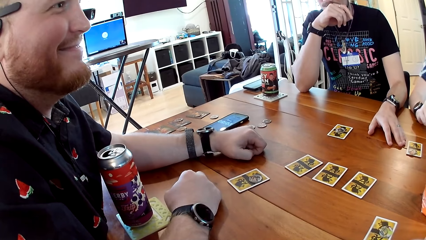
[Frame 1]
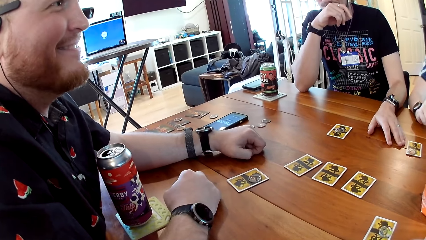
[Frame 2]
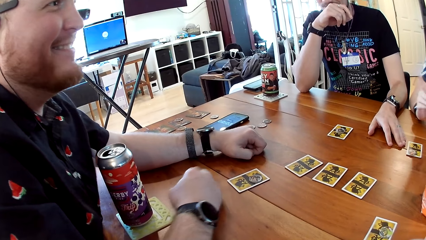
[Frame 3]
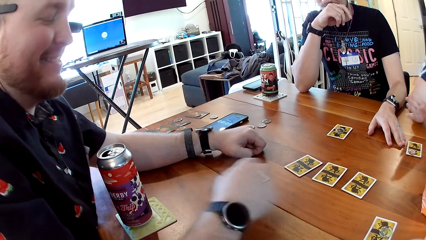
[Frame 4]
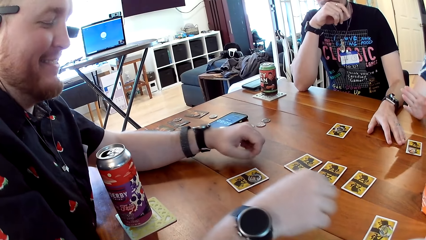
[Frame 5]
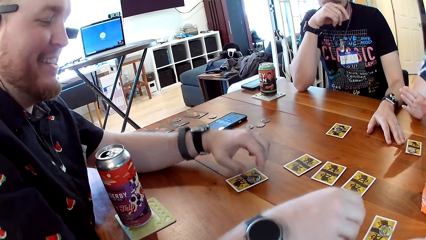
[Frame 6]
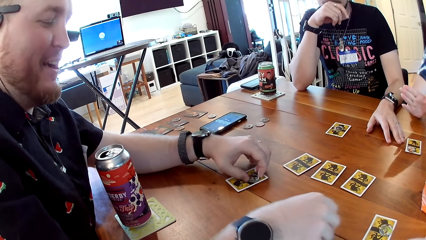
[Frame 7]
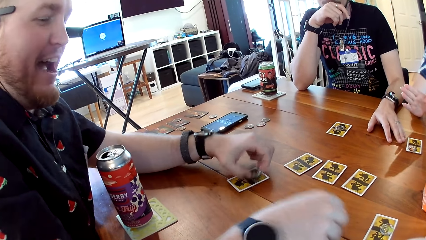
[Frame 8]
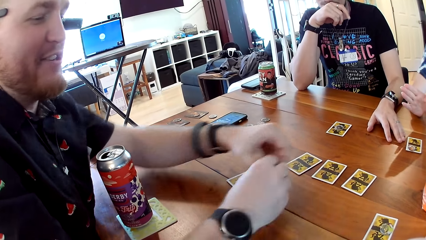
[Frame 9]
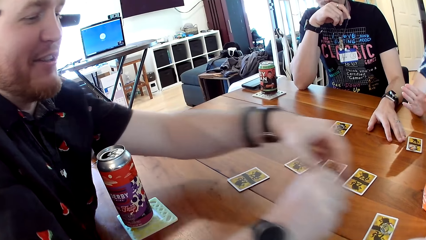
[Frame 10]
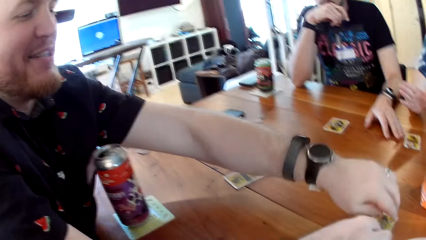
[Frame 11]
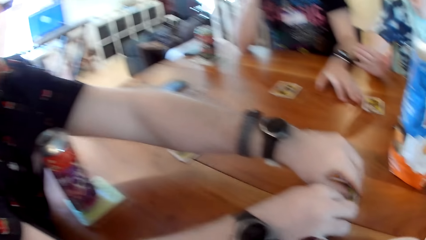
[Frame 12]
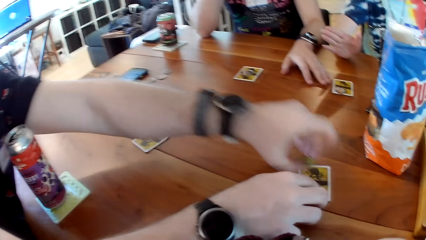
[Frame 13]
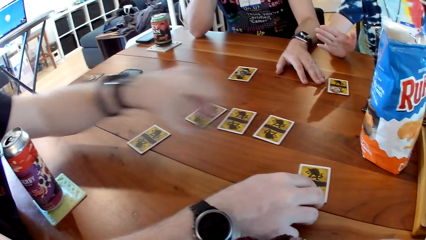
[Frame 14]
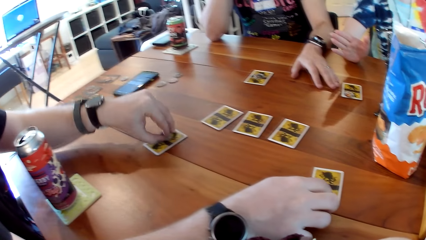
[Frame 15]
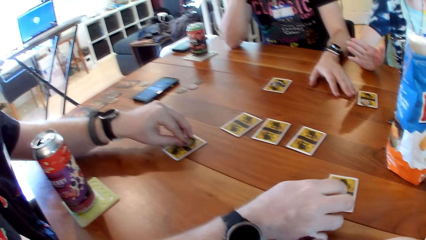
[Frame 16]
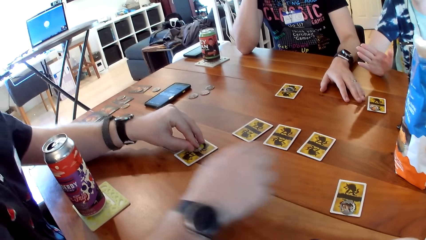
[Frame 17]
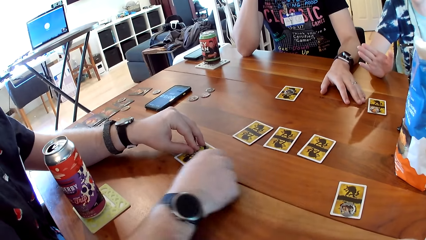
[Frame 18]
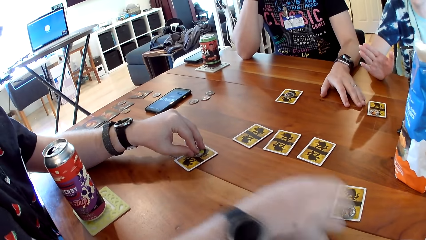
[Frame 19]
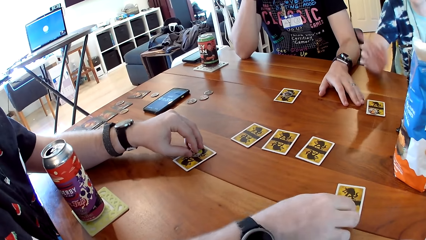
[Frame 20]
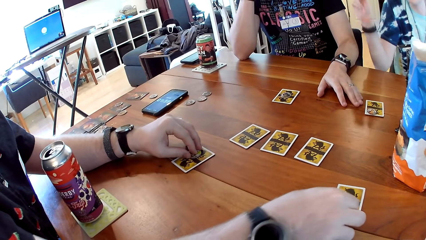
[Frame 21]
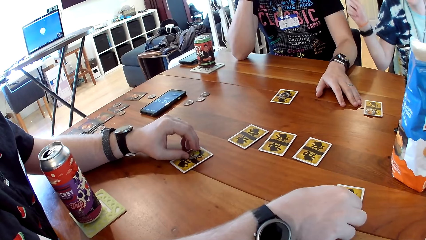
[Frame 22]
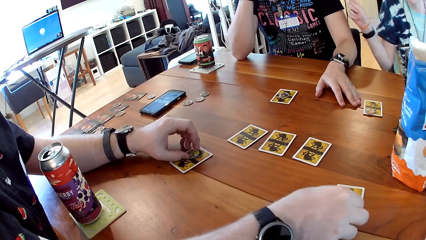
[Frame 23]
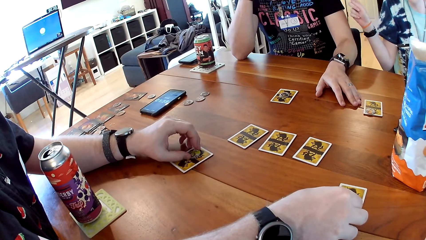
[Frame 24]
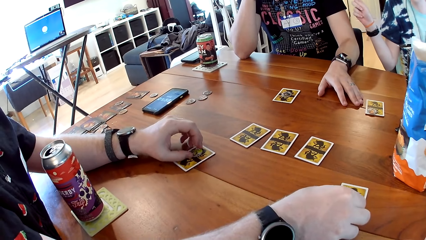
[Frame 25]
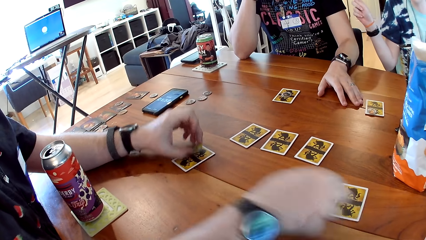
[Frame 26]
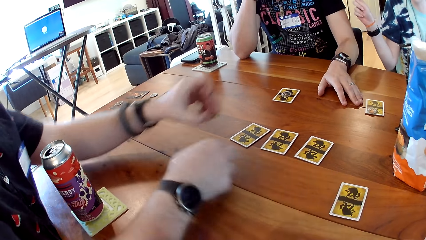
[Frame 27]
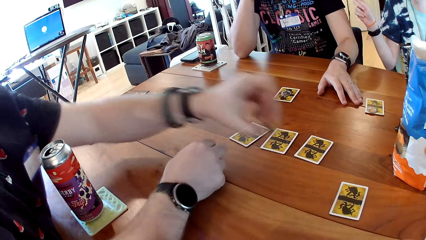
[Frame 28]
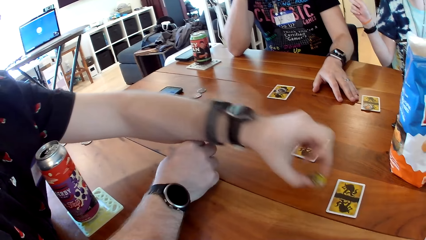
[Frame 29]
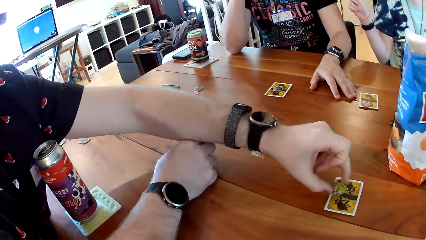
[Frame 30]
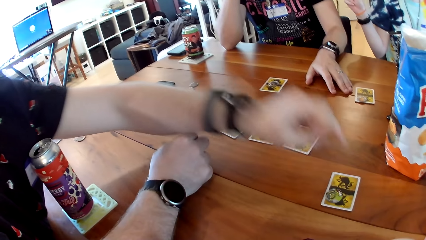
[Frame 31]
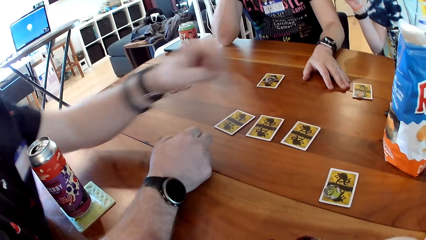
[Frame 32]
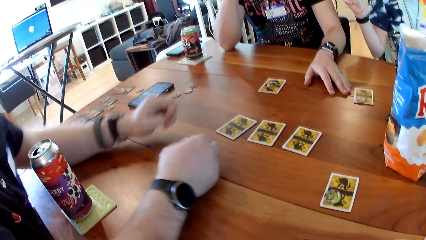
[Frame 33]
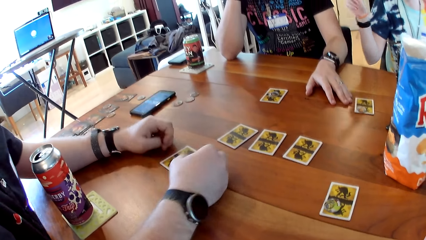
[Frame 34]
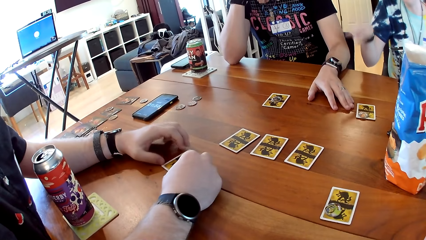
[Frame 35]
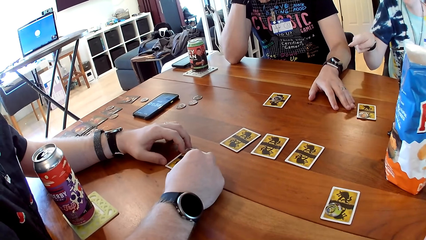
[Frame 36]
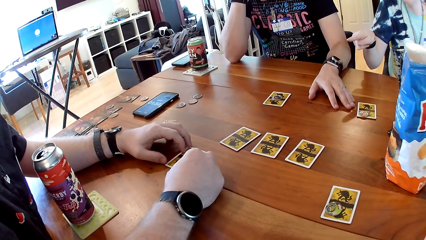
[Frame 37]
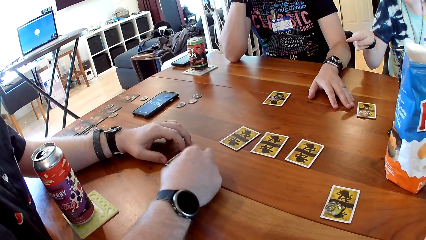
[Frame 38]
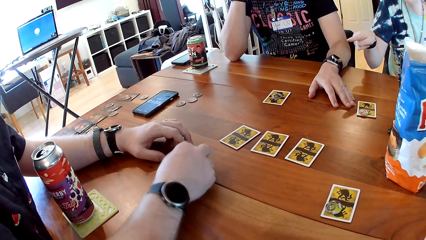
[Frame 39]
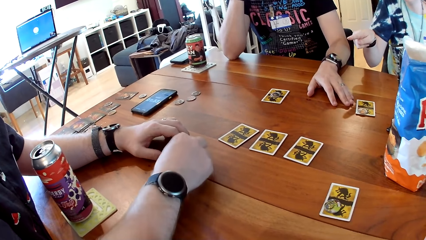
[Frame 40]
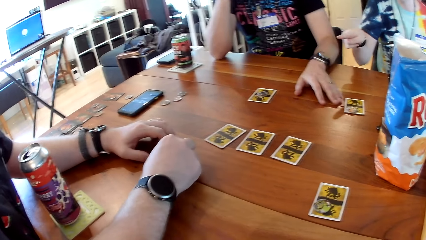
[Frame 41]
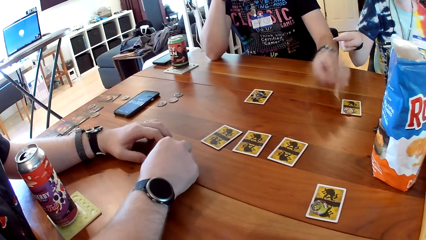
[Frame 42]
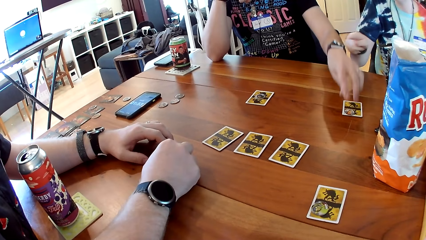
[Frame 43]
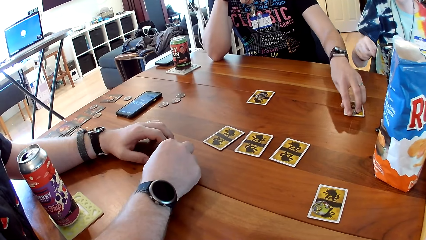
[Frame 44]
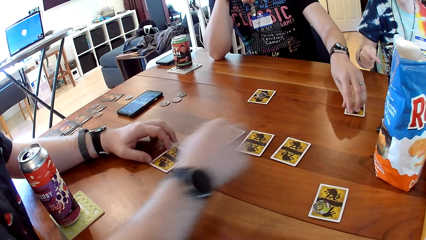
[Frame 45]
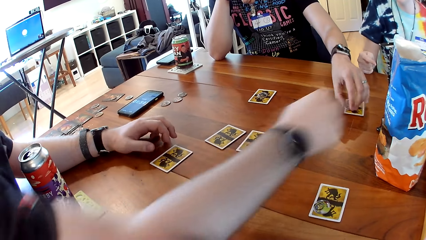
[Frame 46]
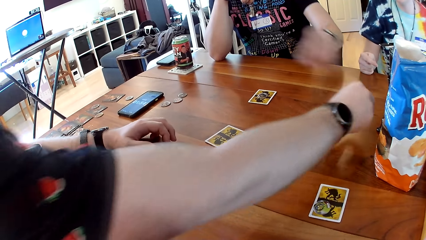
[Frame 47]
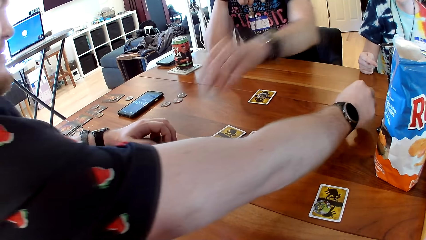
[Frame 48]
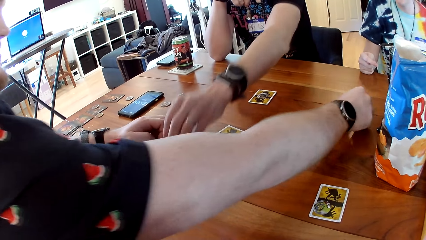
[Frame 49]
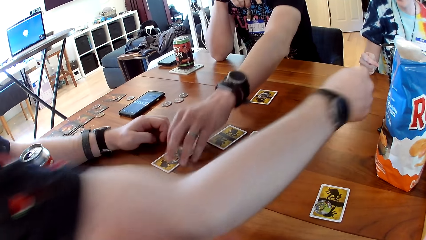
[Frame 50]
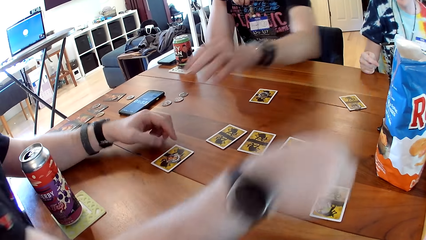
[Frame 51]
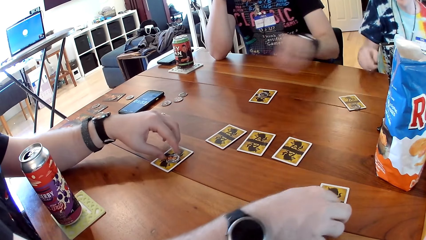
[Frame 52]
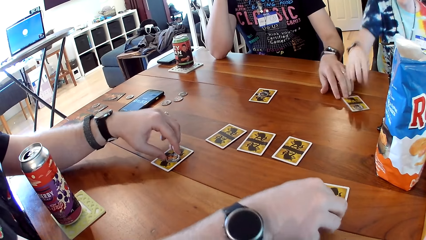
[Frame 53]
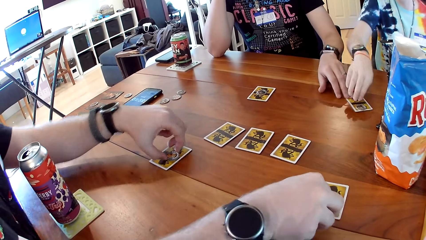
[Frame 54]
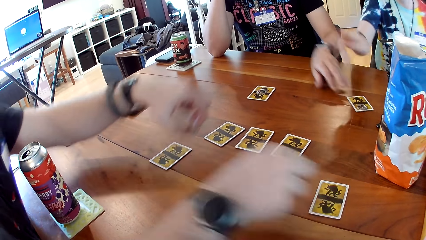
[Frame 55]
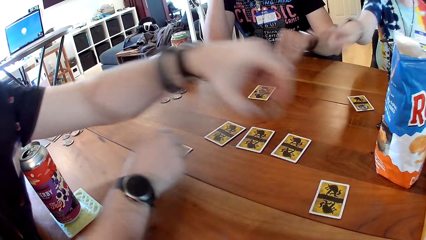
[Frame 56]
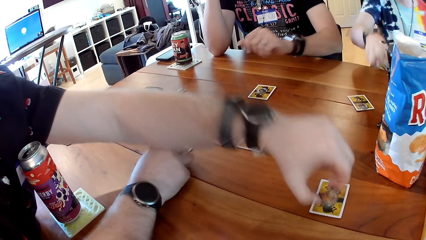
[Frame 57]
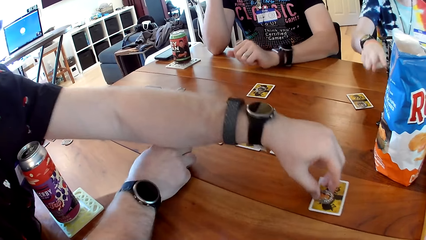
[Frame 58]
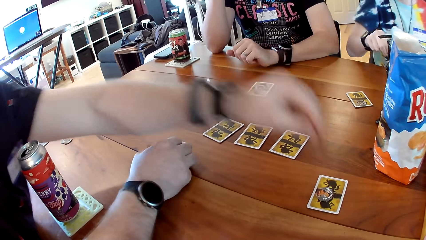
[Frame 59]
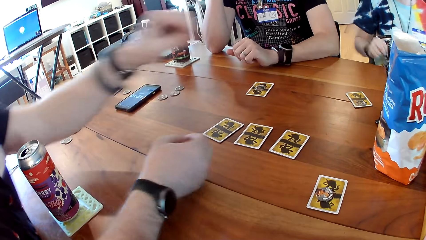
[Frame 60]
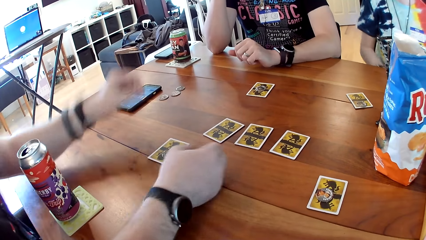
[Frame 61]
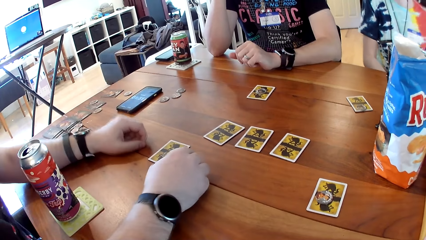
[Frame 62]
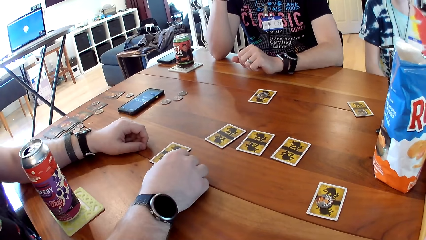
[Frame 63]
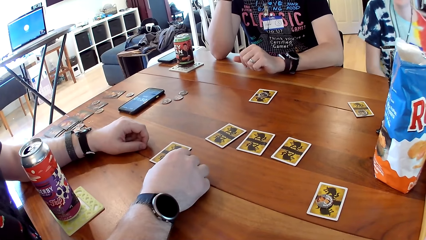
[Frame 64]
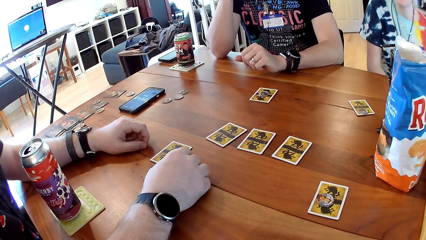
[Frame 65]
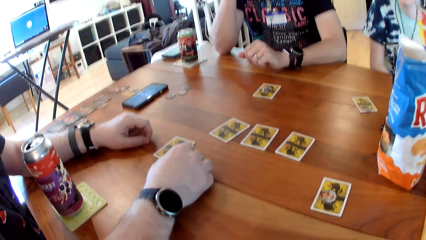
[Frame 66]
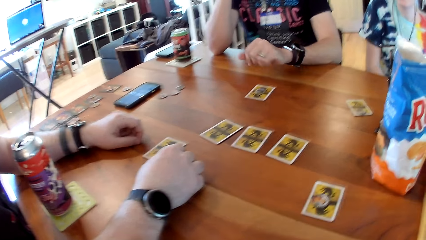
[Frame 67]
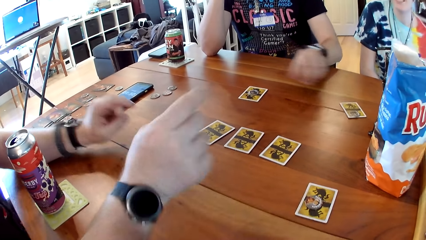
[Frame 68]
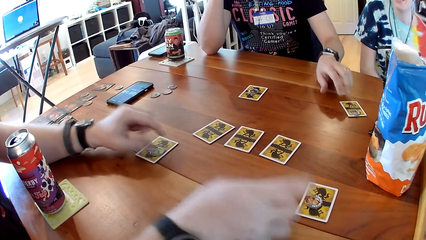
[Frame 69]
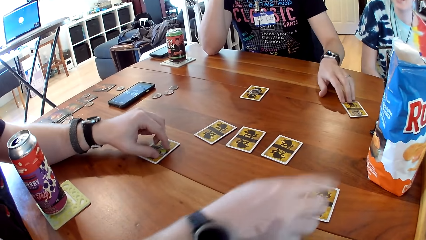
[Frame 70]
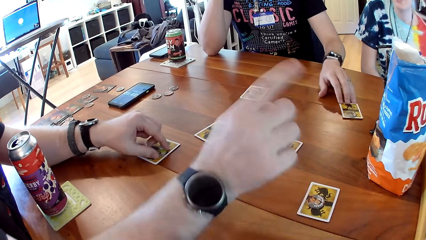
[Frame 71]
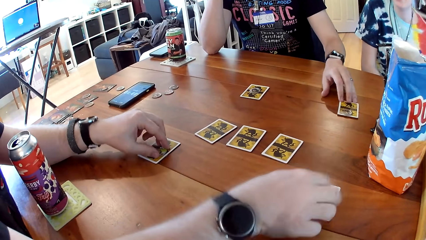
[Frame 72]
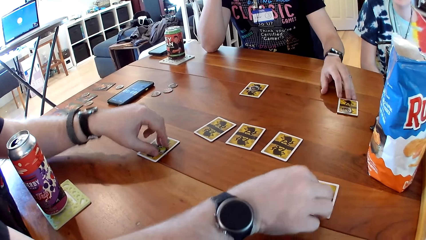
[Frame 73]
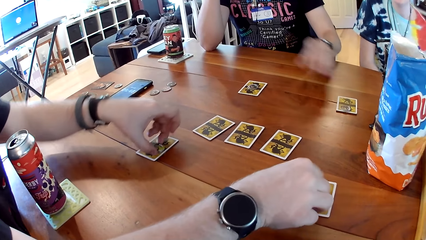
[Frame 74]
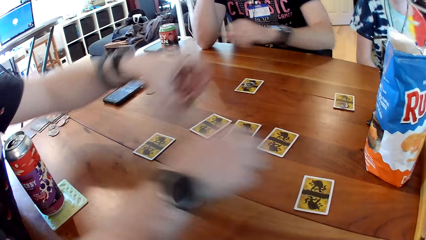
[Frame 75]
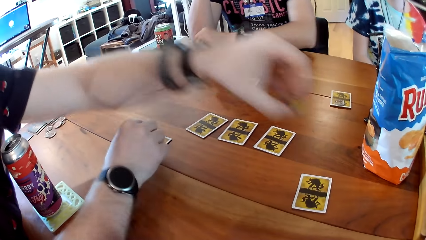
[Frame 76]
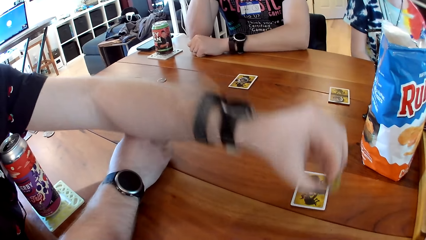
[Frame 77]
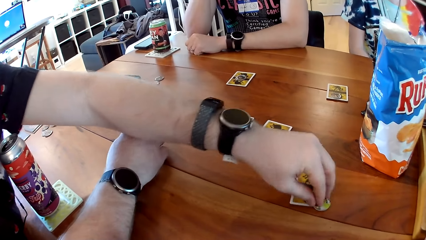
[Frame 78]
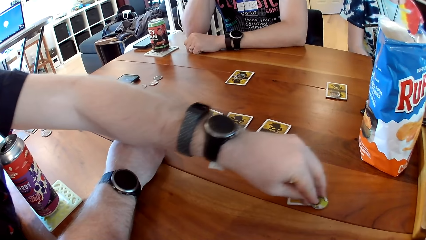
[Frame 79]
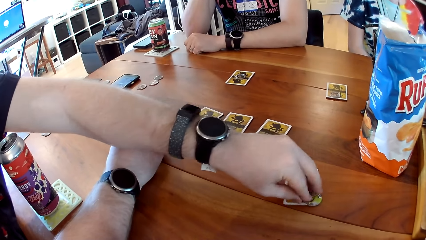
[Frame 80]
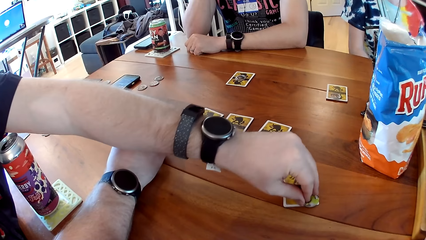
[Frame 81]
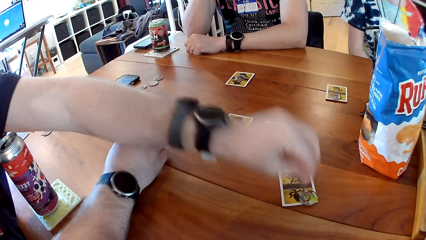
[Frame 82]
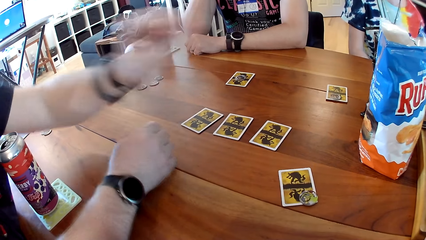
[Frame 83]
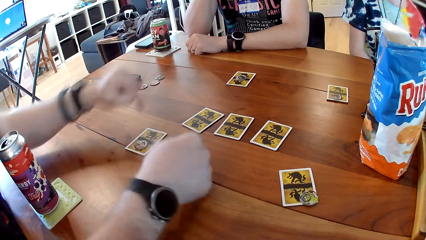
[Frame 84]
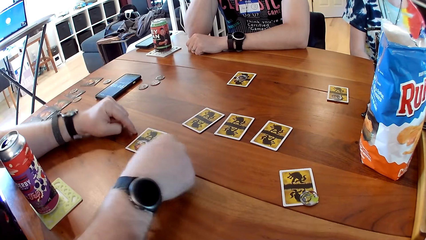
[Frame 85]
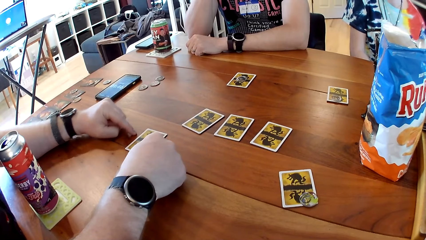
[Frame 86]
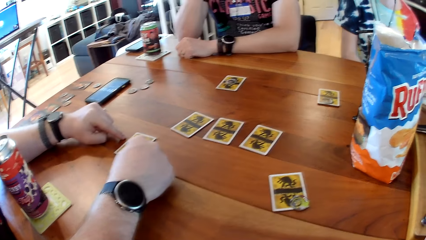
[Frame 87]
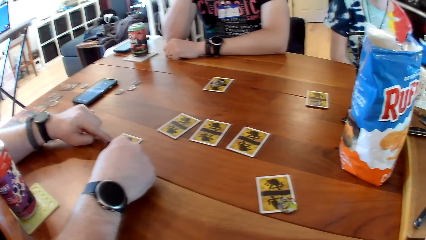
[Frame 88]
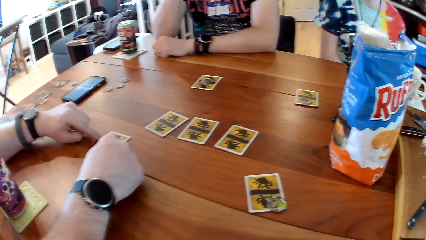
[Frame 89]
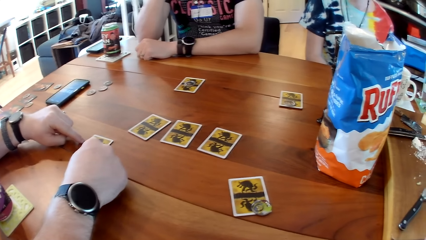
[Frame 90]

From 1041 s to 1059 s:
A woman interacts with the camera wearer, a man and another man at the table. The first man picks a token from the table with his left hand, passes the token to his right hand, and touches a card on the table with both hands. The first man moves tokens on the table with both hands. The other man moves a token on the table with his left hand. The first man moves a token on the table with his right hand and moves tokens on the table with both hands. A man swipes something. The first man interacts with the camera wearer, the other man and the woman at the table. The first man moves tokens on the table with both hands.
